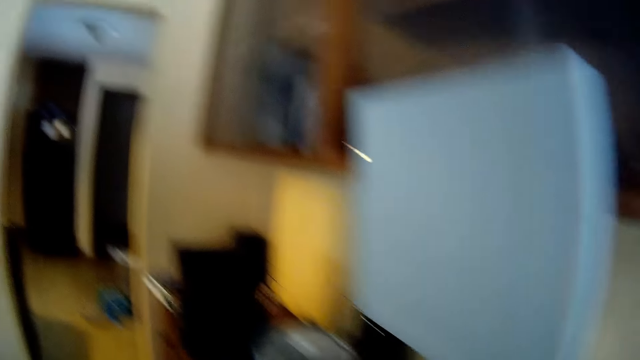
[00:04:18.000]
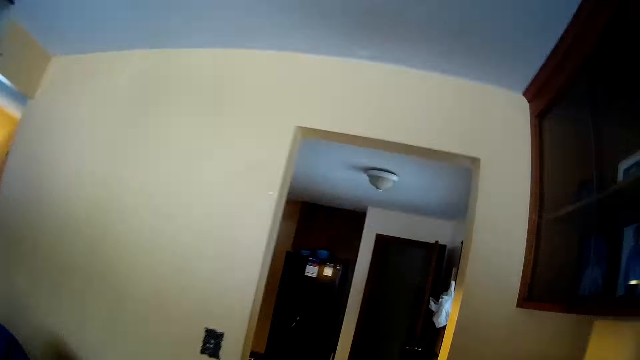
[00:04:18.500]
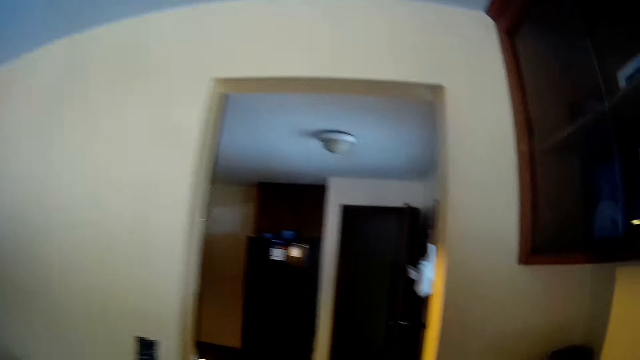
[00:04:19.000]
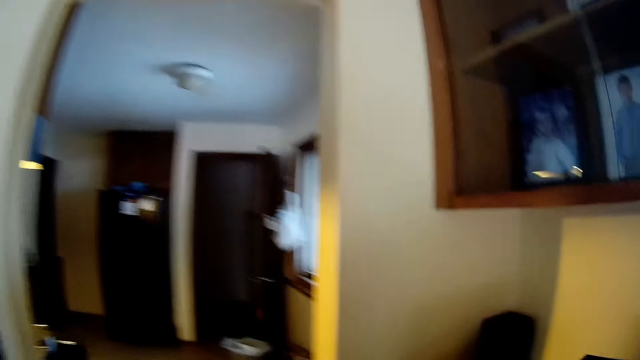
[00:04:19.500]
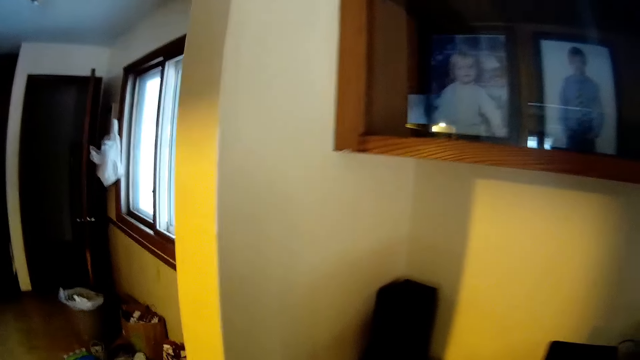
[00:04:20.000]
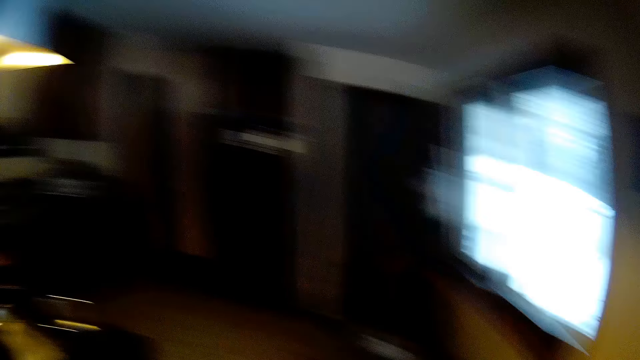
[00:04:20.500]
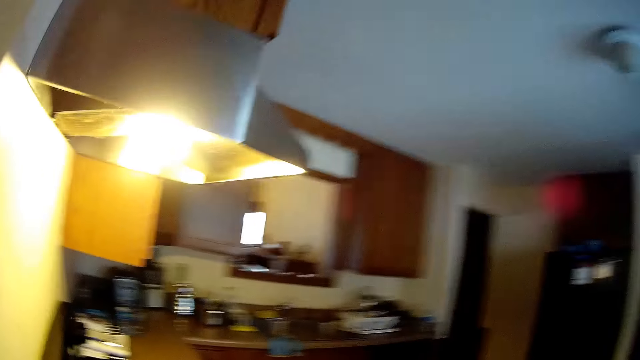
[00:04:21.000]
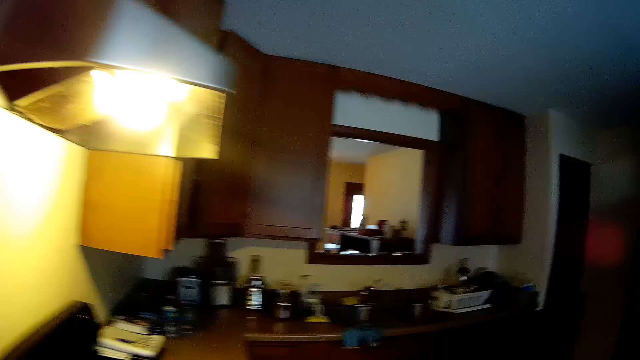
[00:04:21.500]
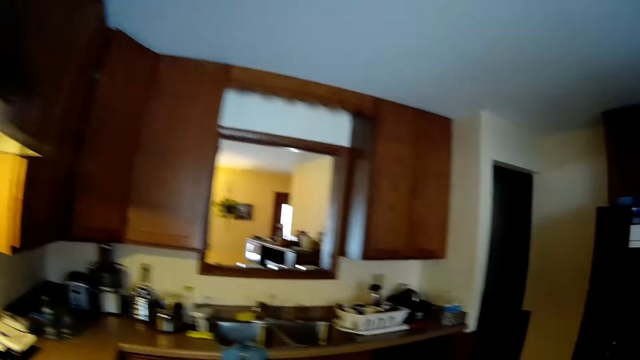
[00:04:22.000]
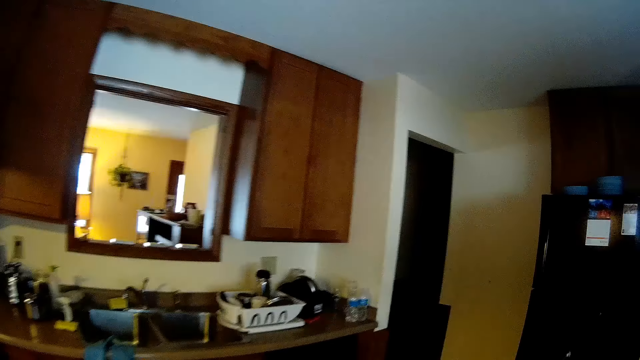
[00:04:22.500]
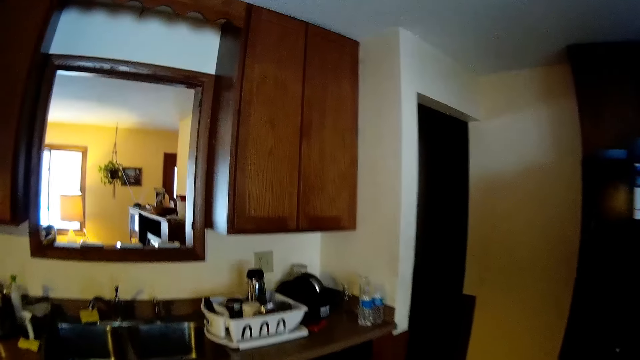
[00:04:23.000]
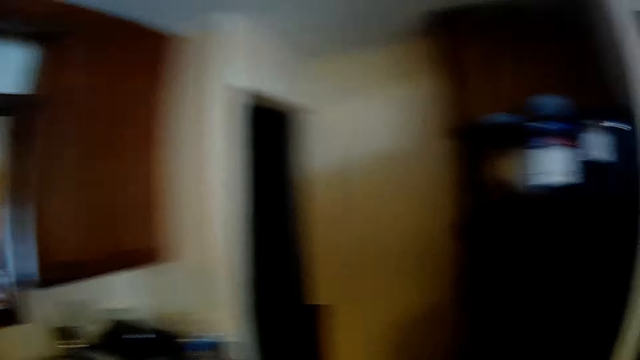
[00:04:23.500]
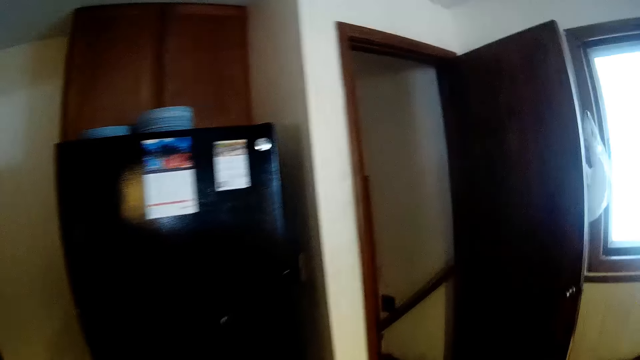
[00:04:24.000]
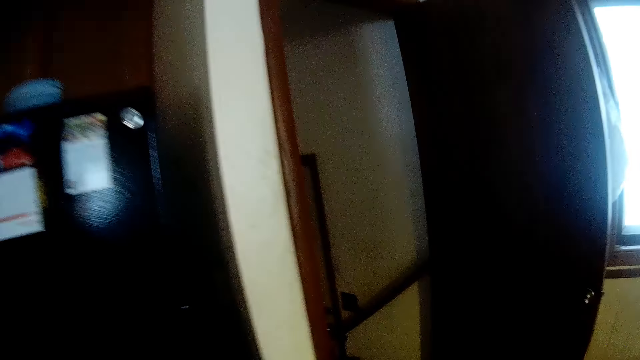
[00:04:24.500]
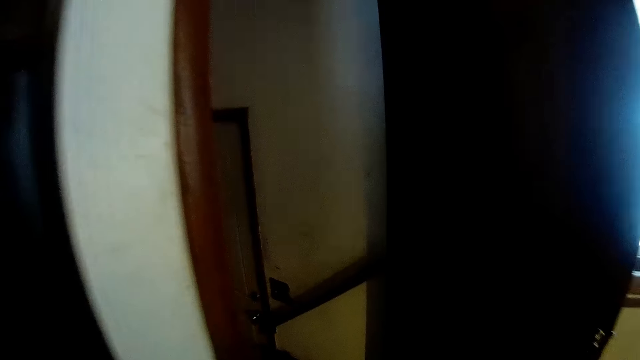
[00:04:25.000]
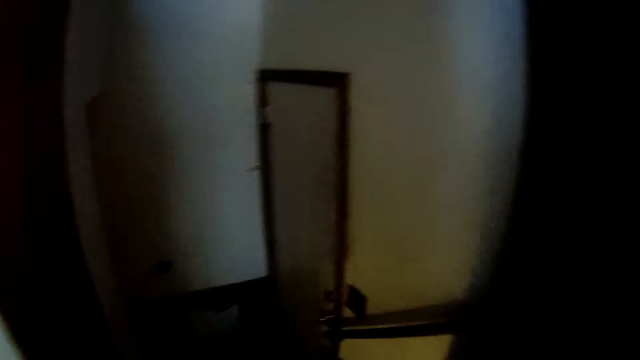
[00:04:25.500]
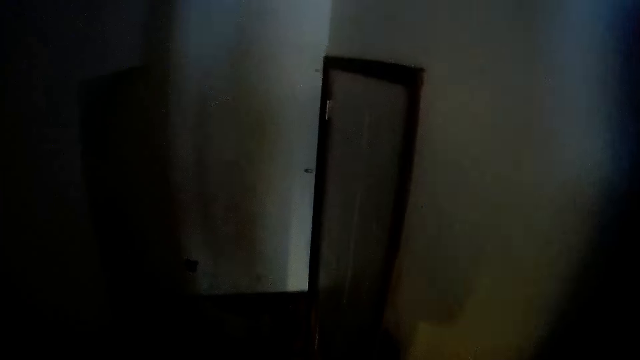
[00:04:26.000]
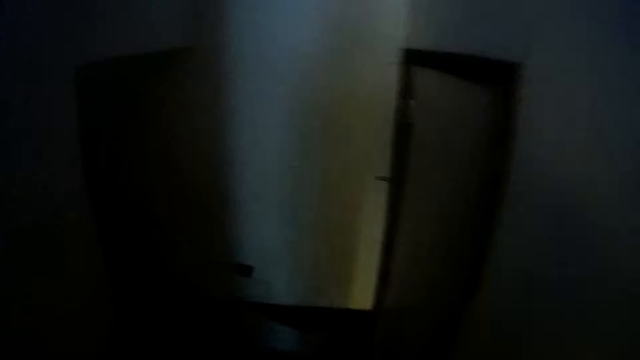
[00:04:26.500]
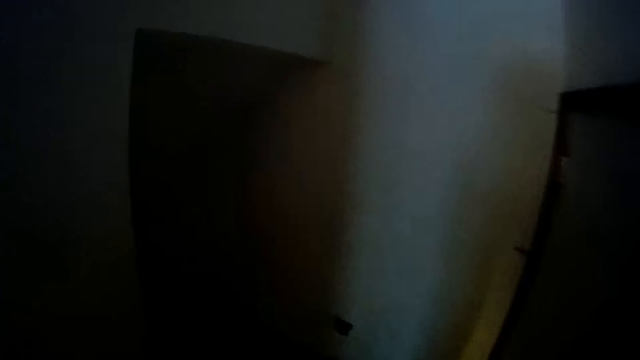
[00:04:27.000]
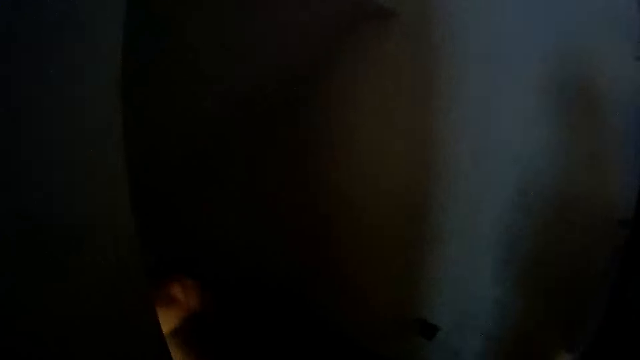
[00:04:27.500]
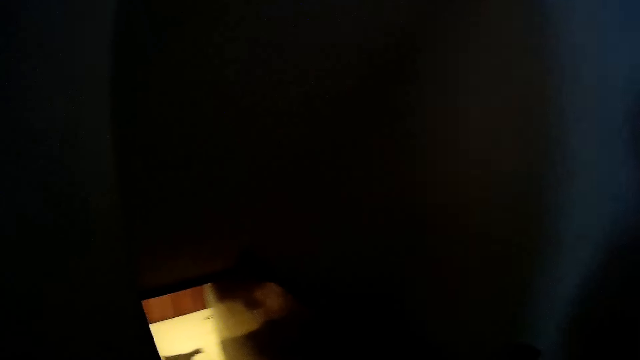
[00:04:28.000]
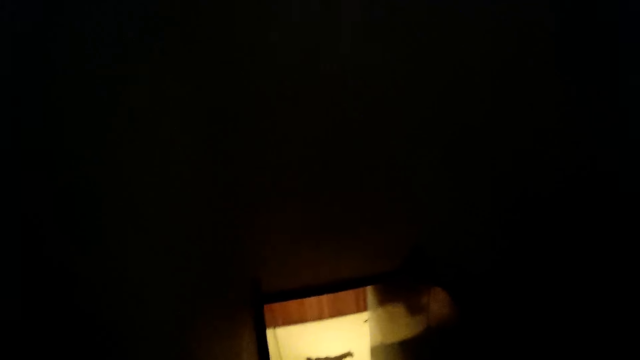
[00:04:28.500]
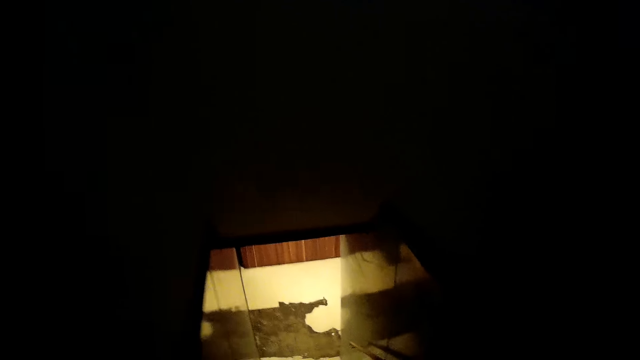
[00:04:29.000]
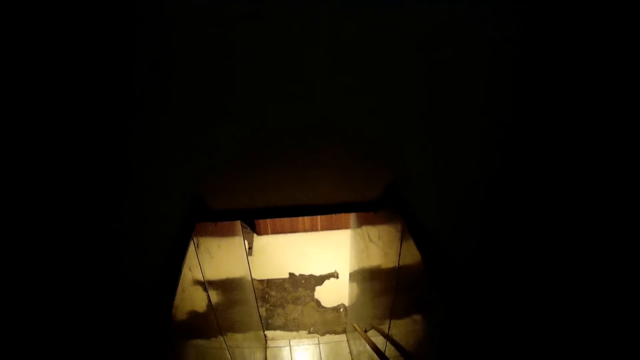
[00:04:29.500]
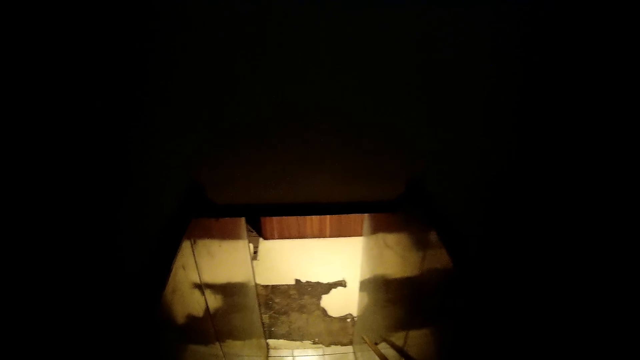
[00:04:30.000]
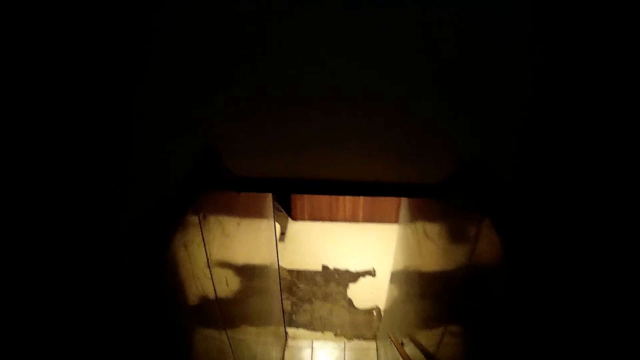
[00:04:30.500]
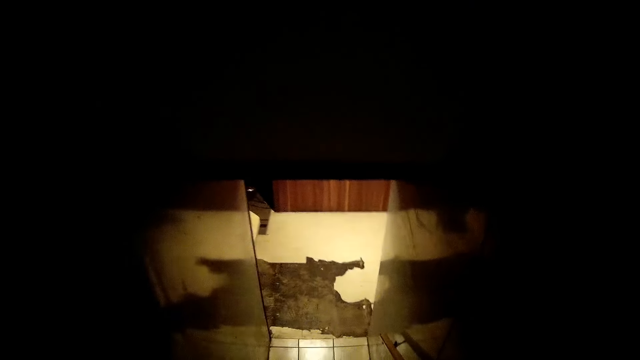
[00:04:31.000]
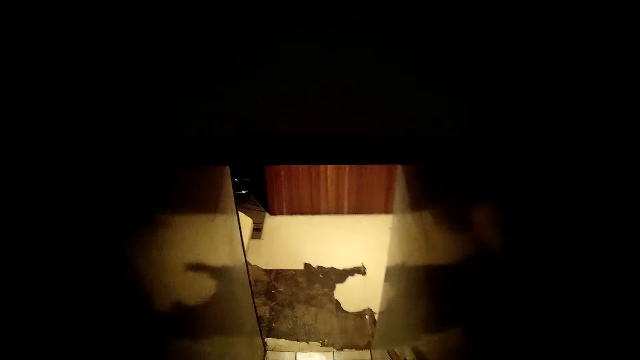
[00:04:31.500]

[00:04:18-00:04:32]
The camera wearer moves around the house. They walk down a flight of stairs to the laundry room.

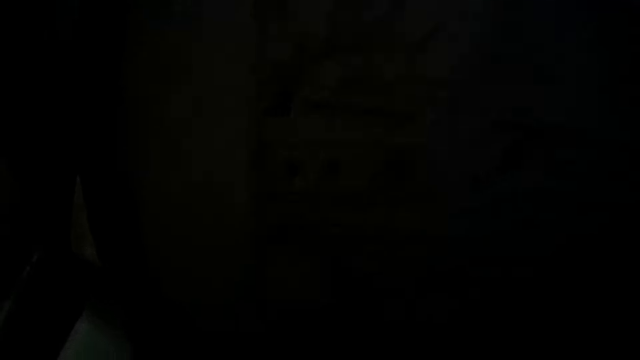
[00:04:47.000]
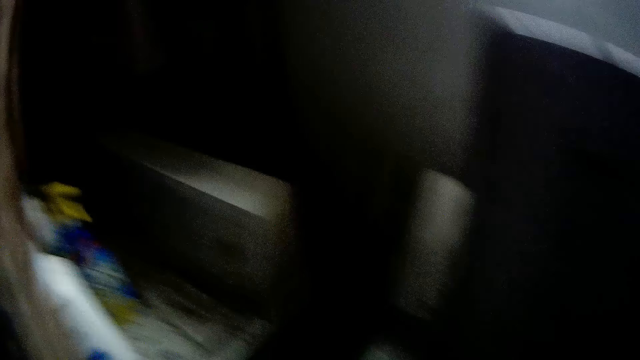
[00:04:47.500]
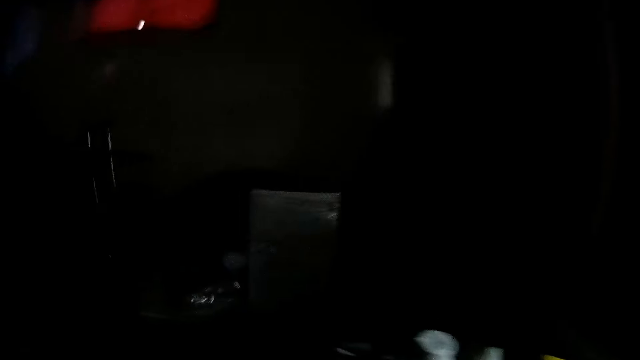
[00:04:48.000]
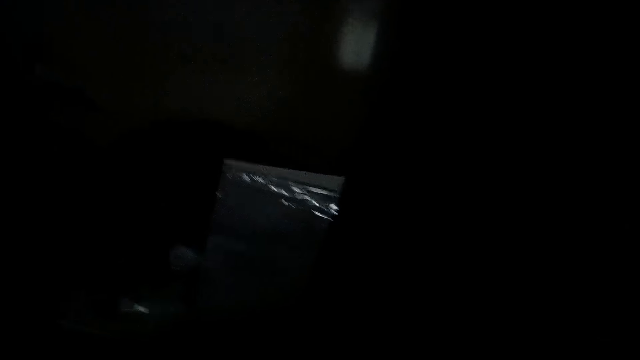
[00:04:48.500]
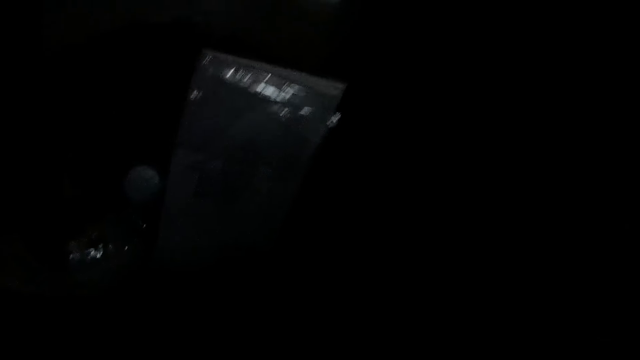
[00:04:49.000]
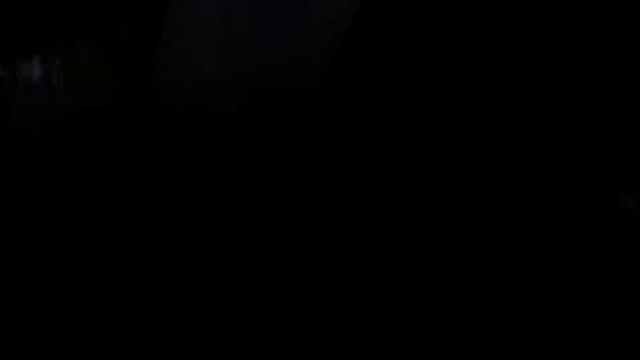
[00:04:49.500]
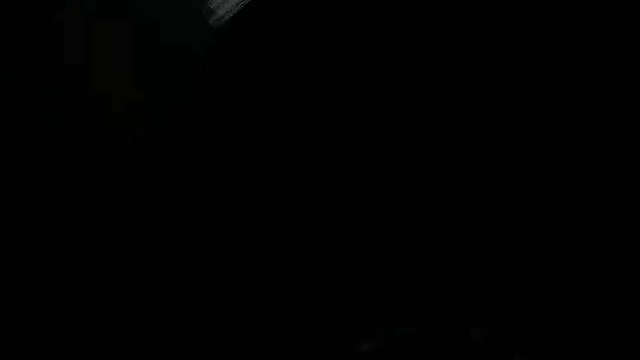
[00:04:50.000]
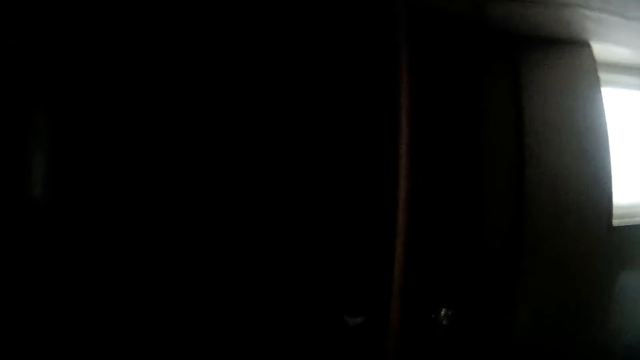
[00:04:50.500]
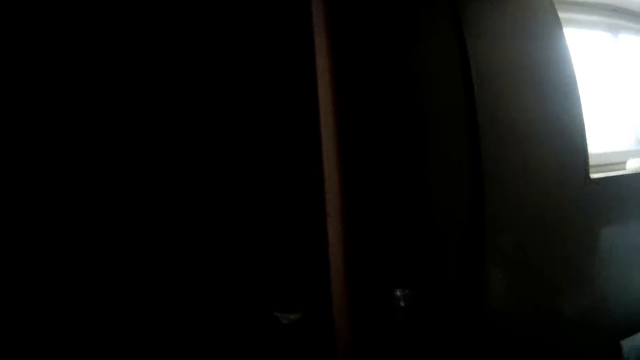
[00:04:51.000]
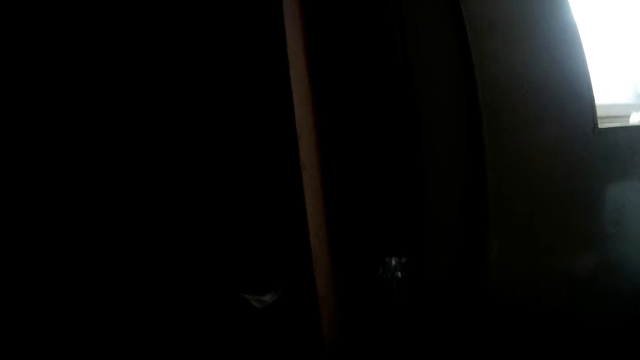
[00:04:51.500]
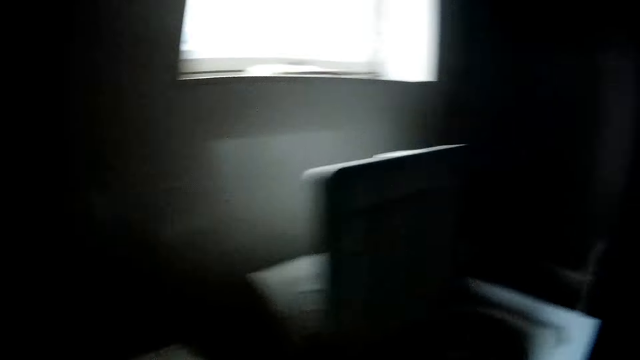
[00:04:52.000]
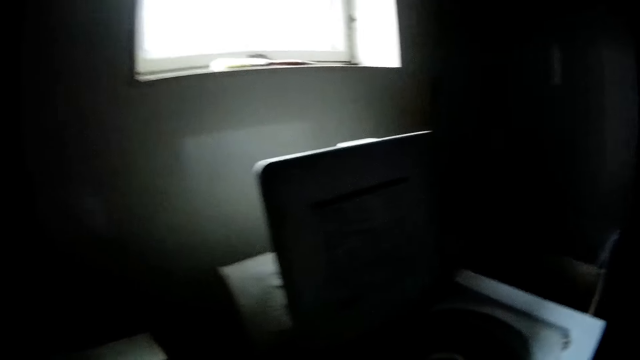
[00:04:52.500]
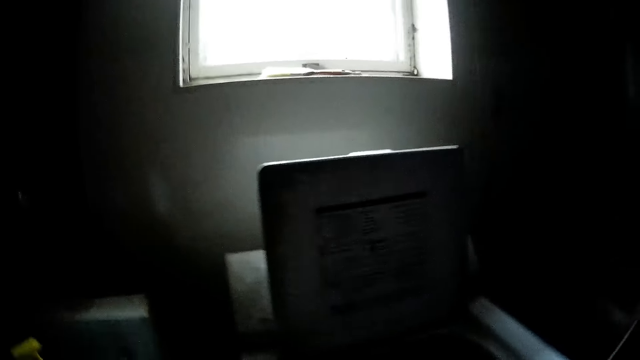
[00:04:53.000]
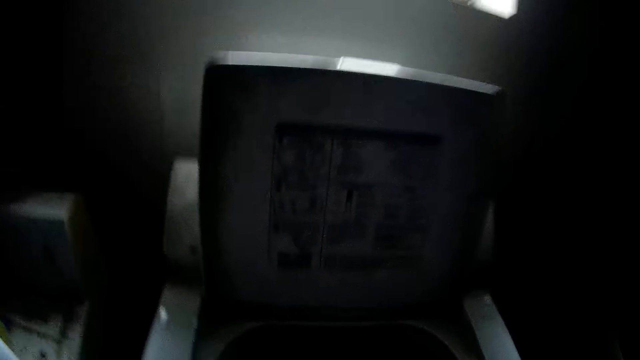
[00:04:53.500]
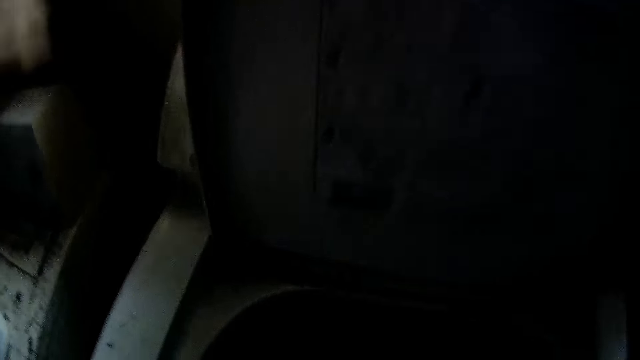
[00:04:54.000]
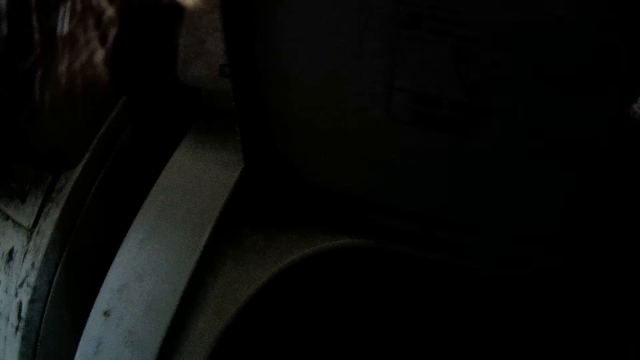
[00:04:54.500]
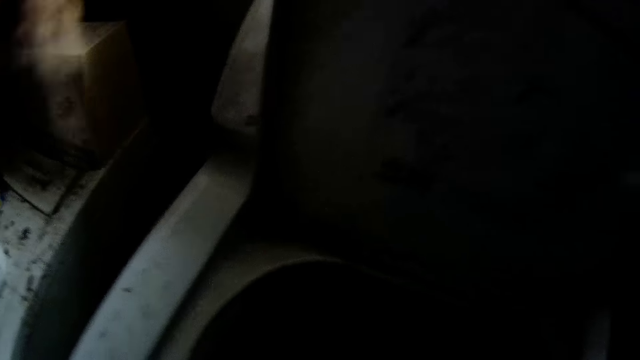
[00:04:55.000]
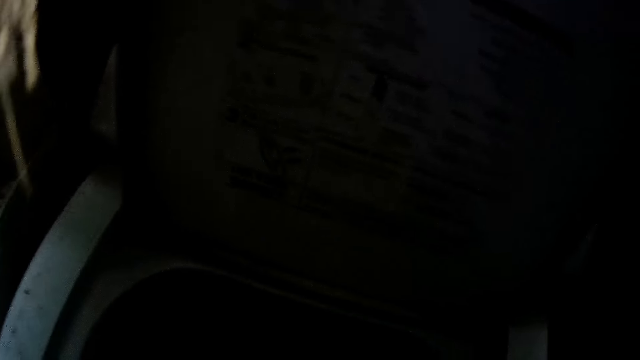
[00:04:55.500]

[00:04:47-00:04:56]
The camera wearer moves the camera around. They move the camera closer to something.
